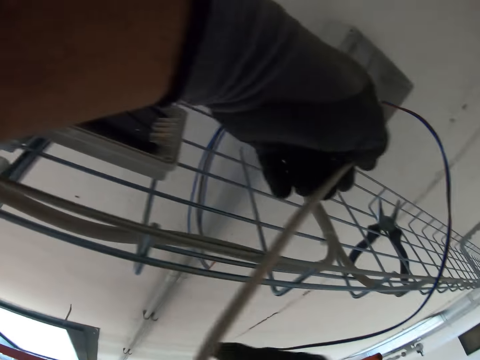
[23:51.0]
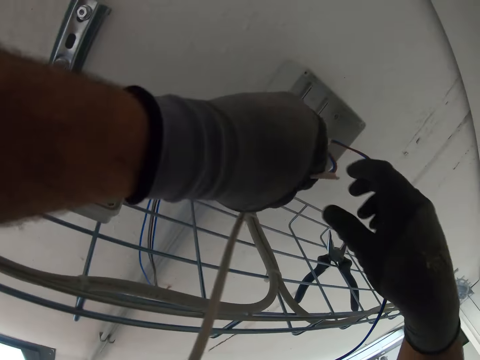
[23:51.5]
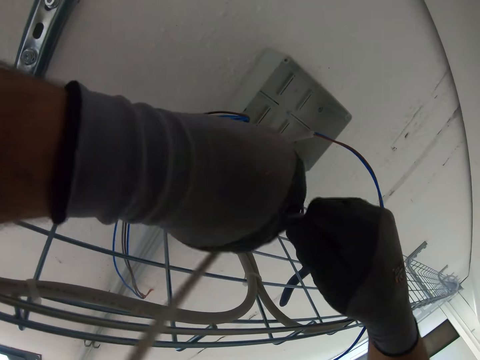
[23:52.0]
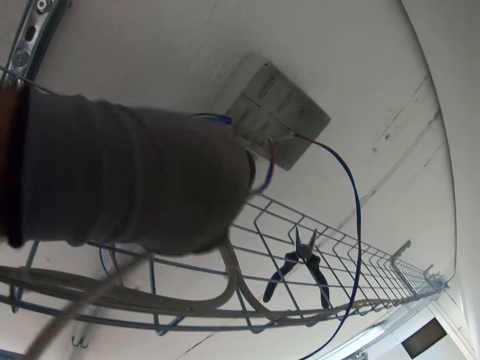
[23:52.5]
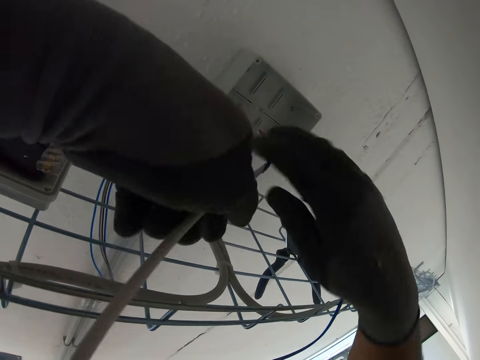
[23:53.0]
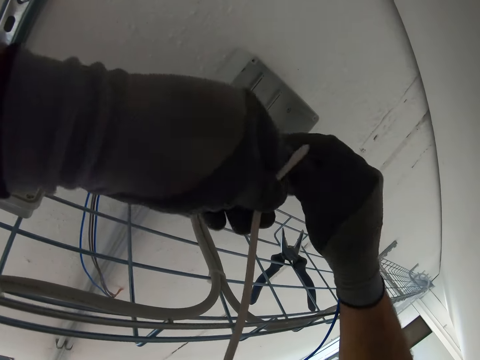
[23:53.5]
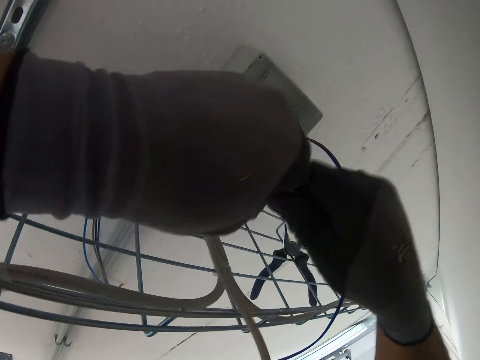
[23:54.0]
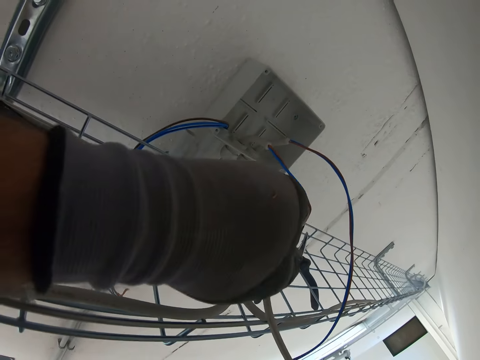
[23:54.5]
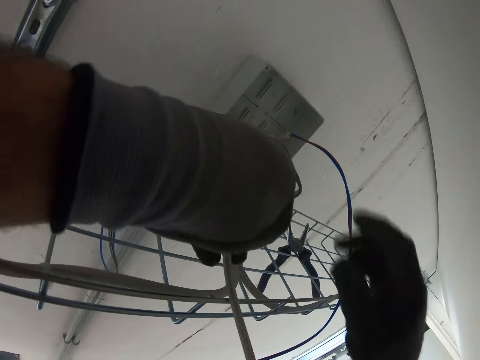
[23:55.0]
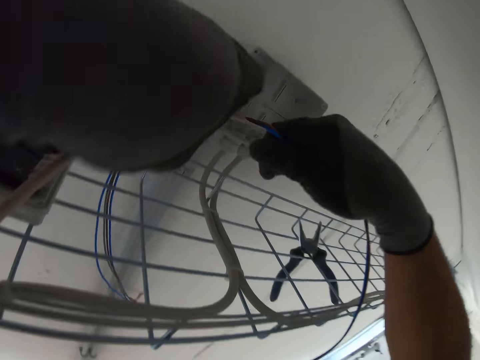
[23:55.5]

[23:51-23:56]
The camera wearer peels the cable insulation.

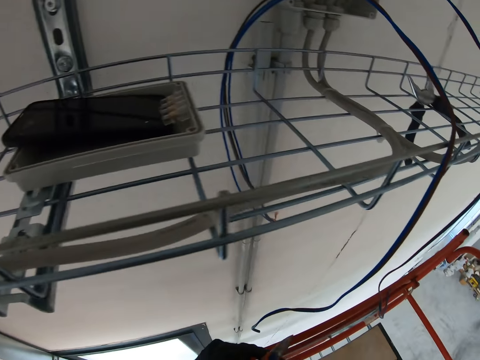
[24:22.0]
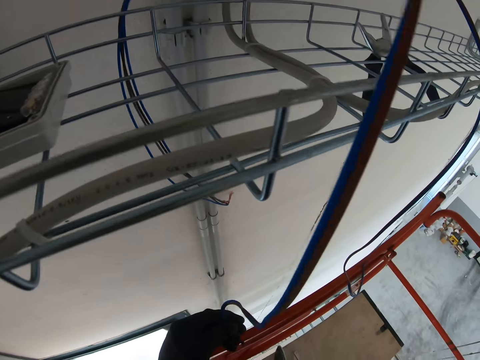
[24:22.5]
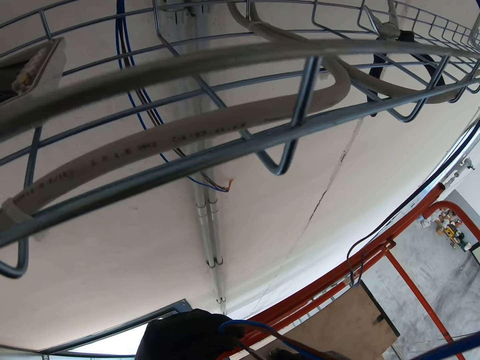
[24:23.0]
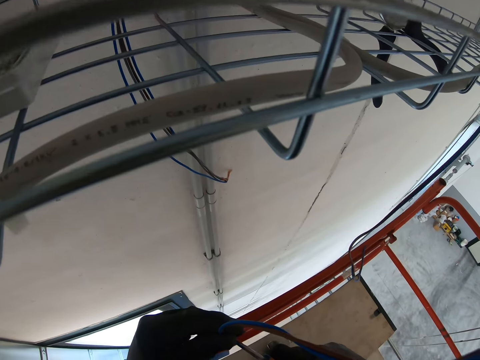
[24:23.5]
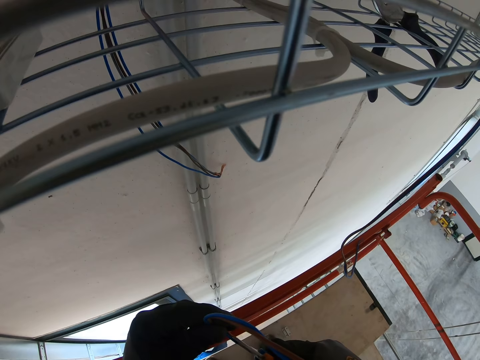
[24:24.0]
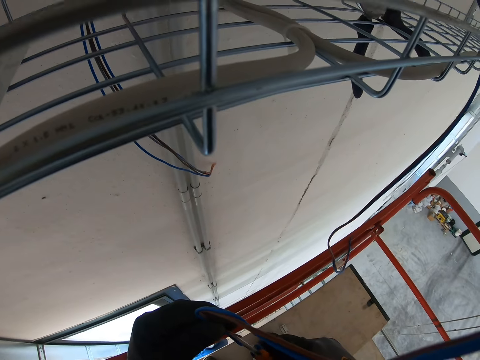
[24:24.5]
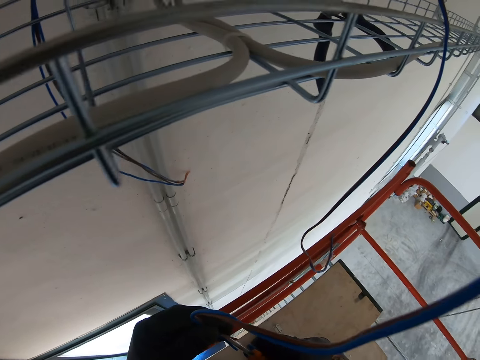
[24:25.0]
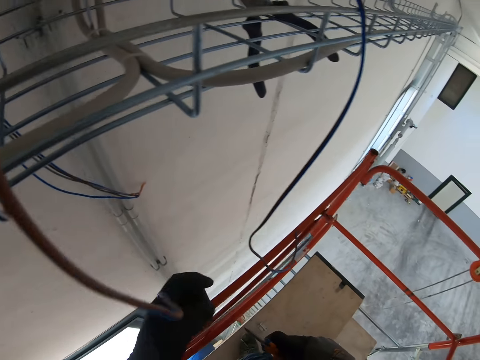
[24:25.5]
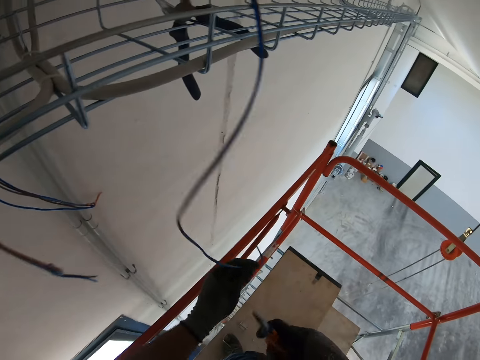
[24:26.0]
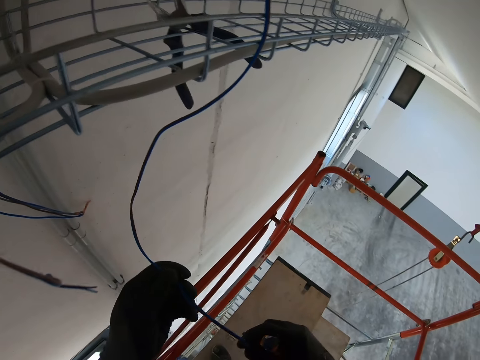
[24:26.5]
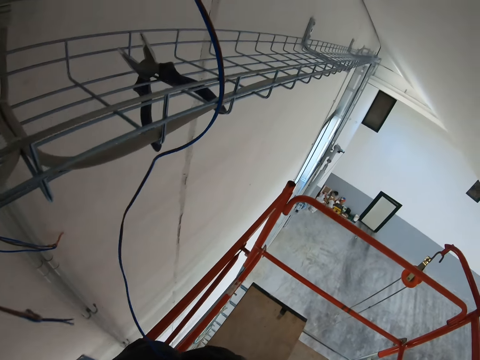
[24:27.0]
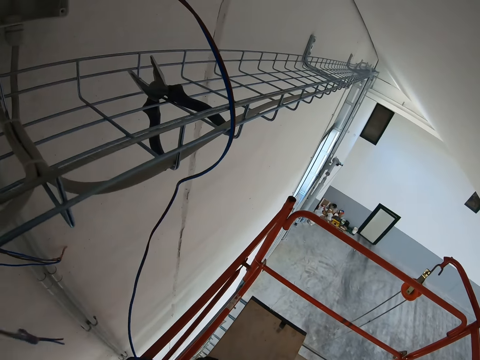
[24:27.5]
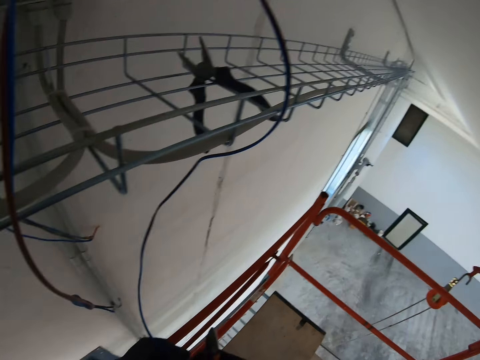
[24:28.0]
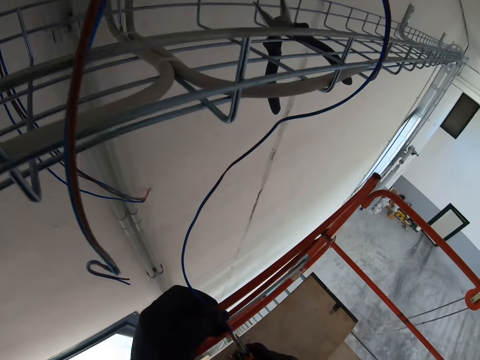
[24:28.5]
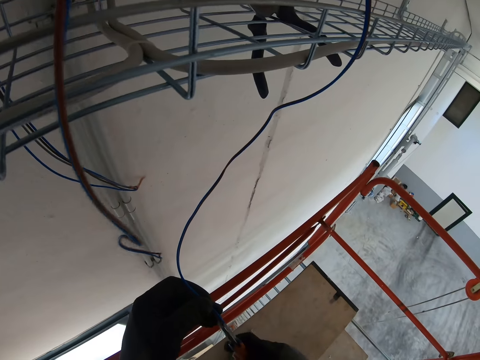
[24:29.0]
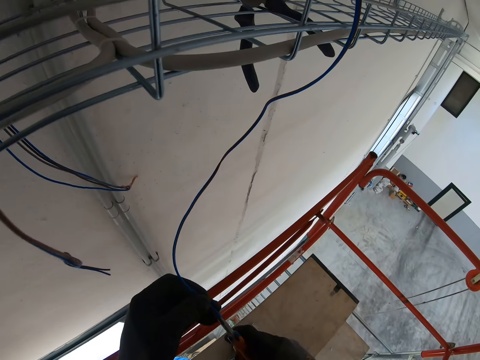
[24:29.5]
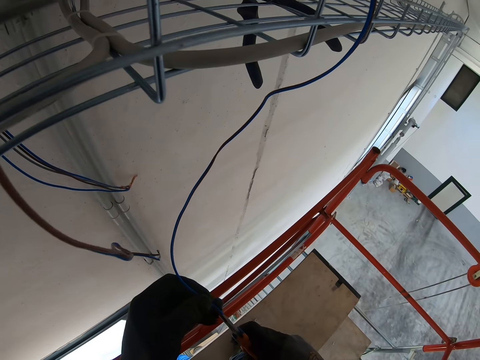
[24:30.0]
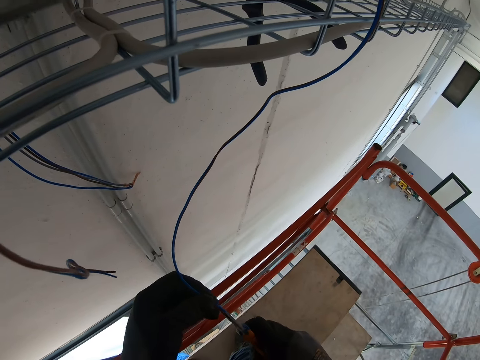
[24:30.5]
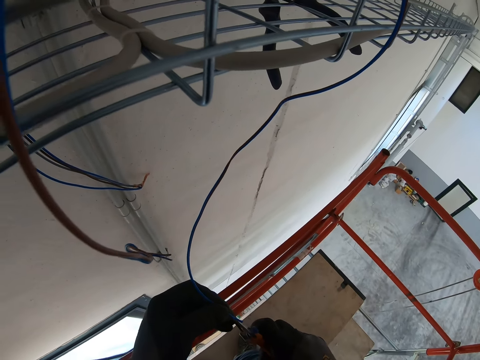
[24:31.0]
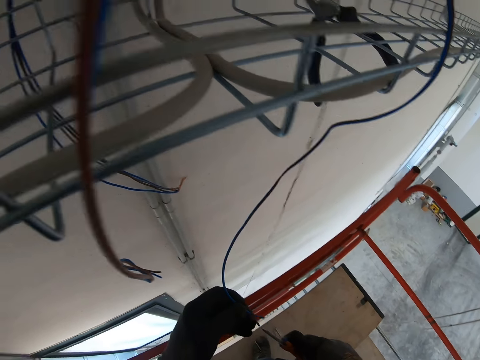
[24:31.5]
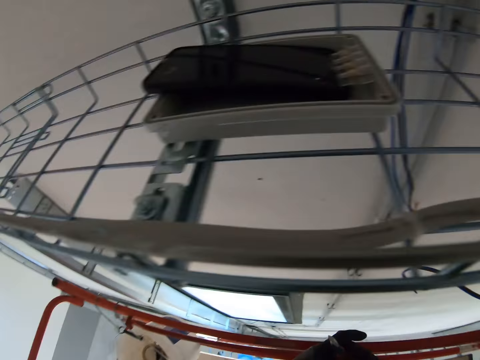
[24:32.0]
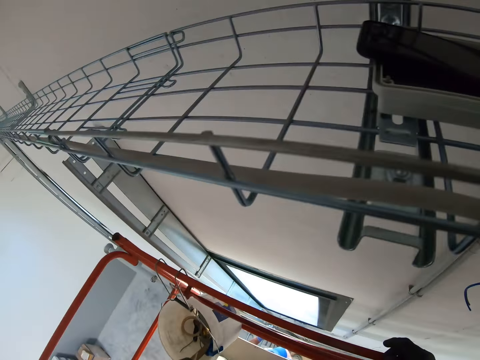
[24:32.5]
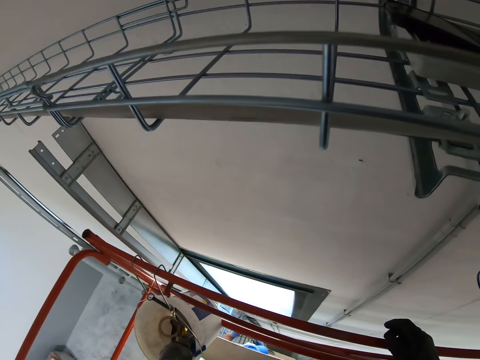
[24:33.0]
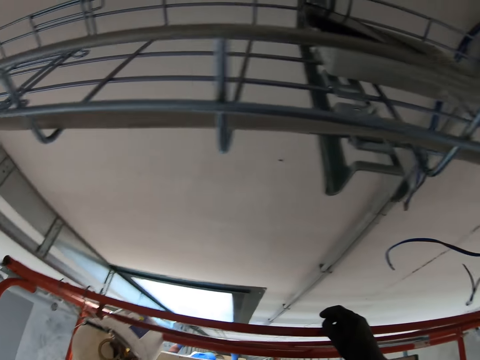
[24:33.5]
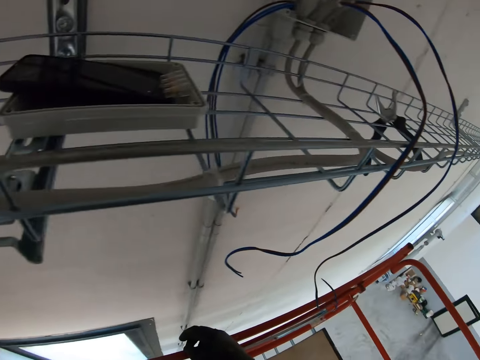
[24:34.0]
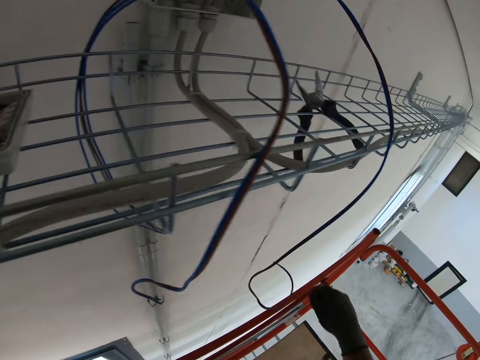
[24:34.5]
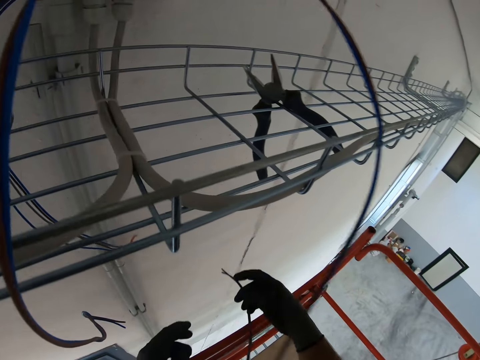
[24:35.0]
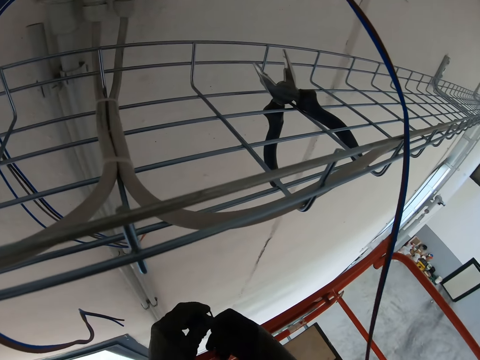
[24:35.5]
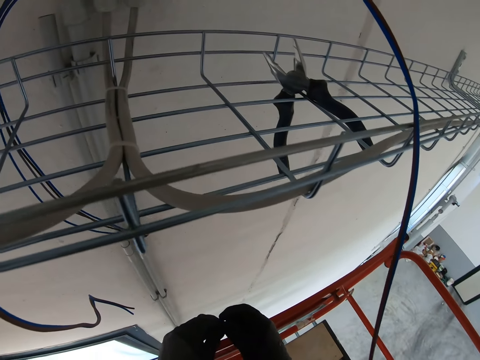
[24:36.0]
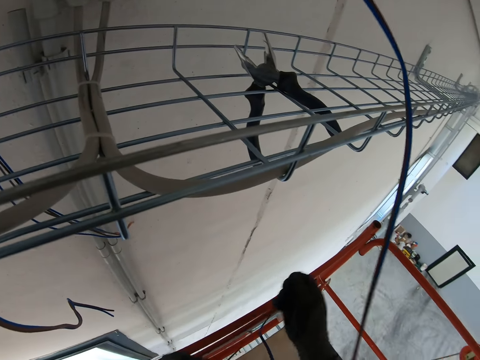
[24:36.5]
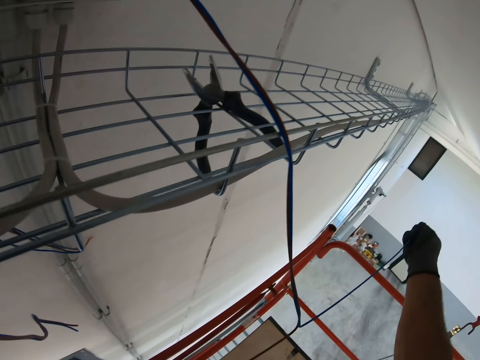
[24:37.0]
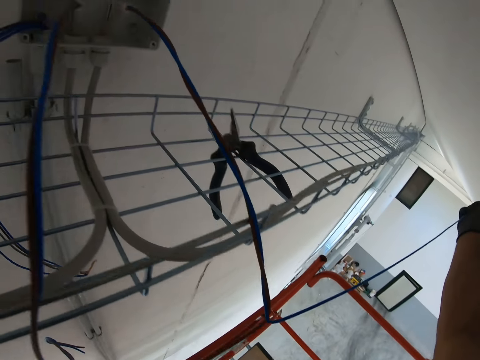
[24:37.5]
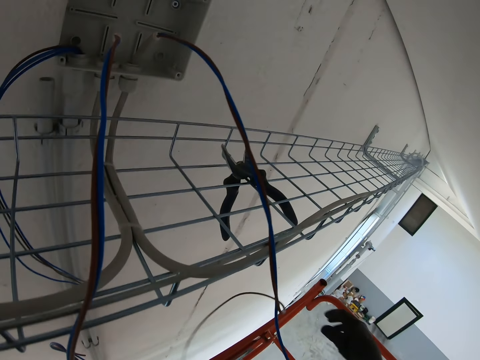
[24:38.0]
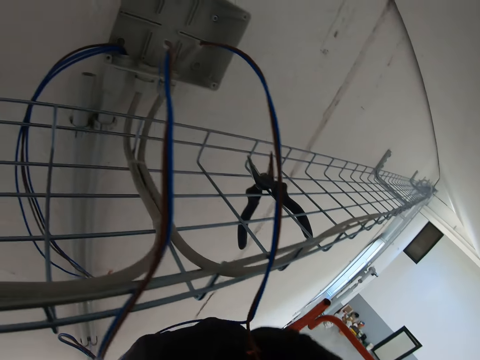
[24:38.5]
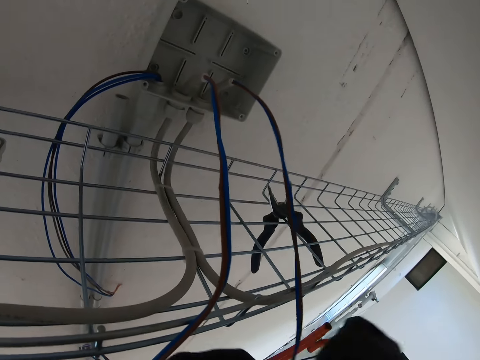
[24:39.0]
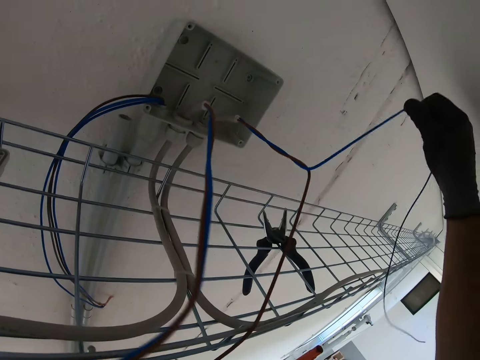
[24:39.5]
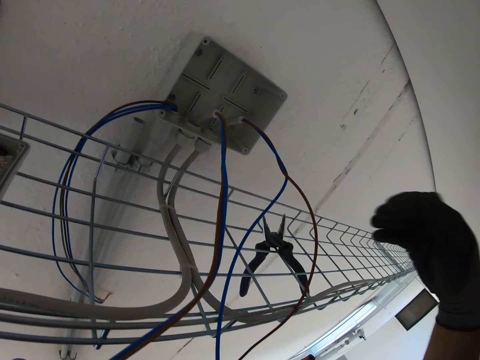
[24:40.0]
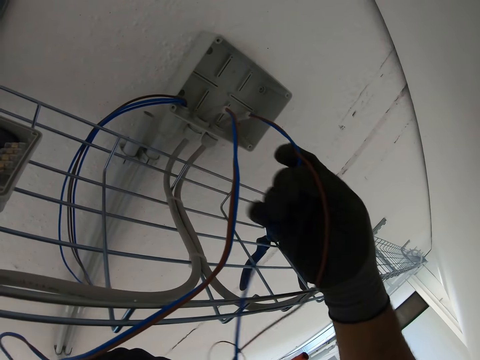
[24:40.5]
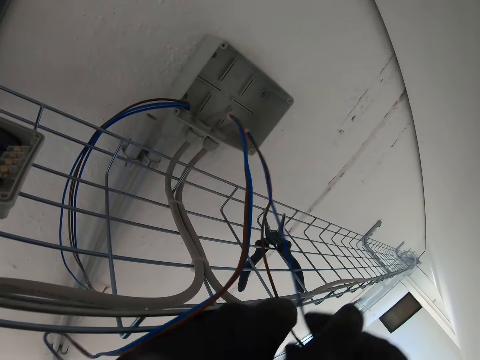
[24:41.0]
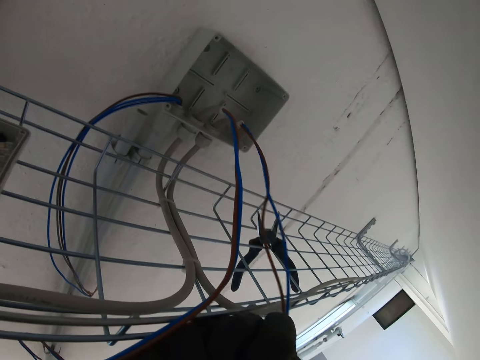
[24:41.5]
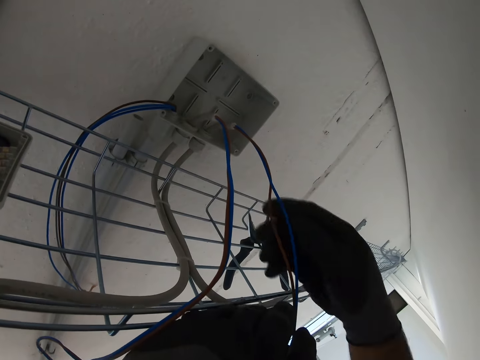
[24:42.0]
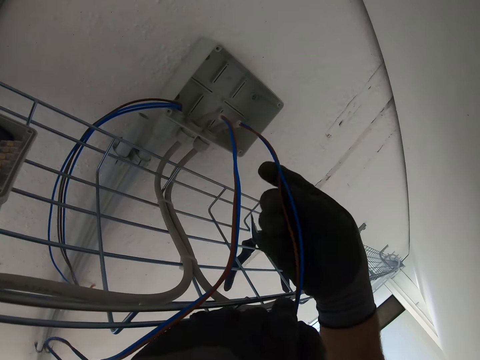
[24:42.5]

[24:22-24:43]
The camera wearer cuts the cables. He puts the pliers on a bucket. He pulls the cable with his hand. He separates the cable pair.
